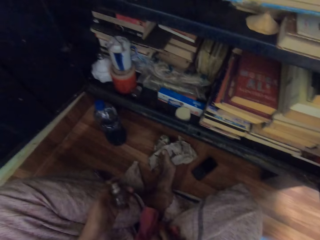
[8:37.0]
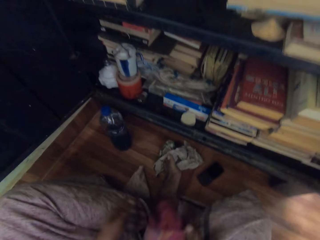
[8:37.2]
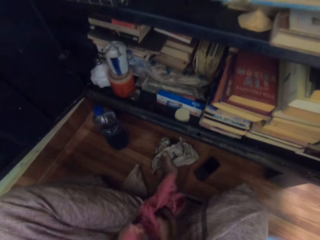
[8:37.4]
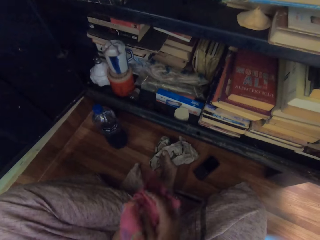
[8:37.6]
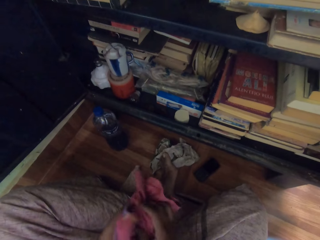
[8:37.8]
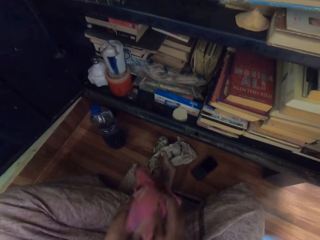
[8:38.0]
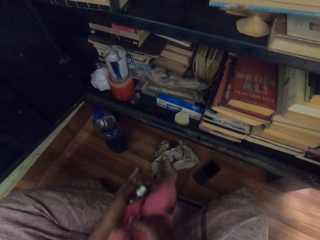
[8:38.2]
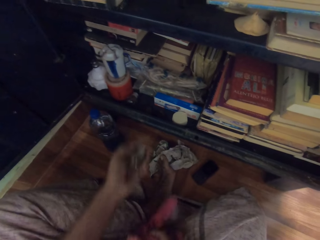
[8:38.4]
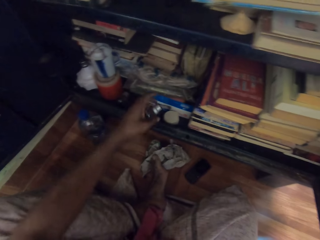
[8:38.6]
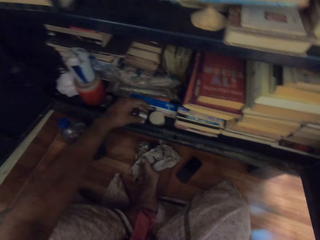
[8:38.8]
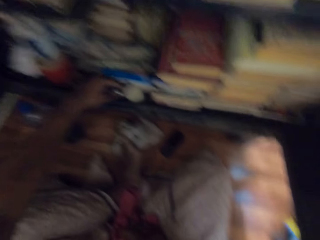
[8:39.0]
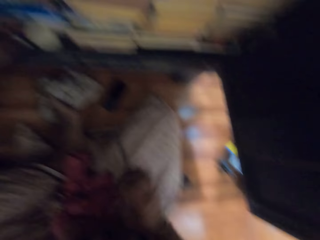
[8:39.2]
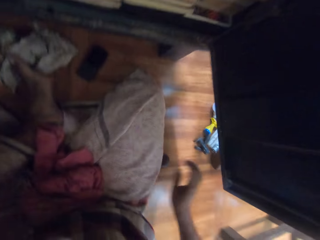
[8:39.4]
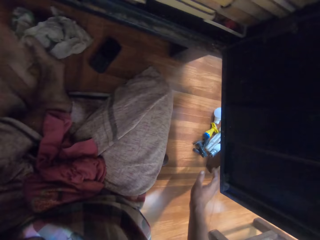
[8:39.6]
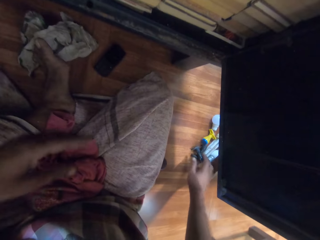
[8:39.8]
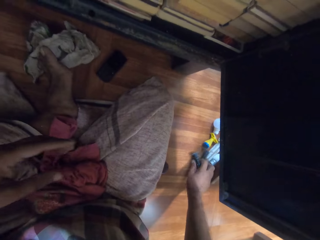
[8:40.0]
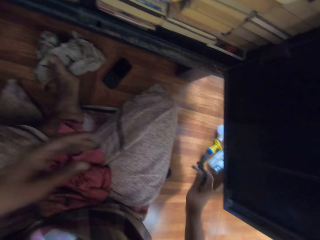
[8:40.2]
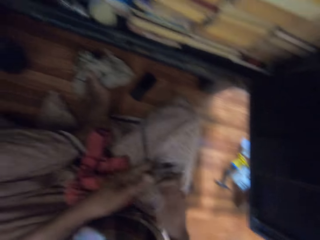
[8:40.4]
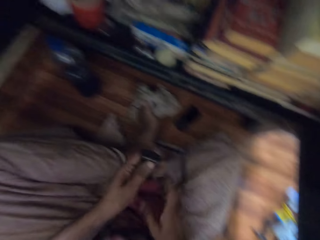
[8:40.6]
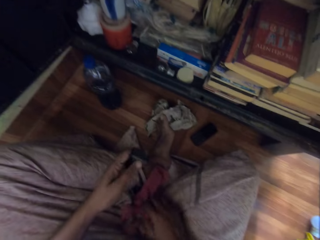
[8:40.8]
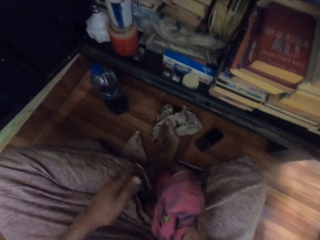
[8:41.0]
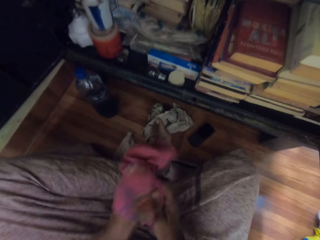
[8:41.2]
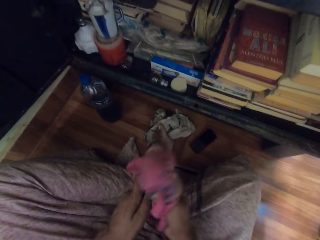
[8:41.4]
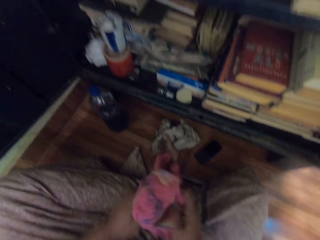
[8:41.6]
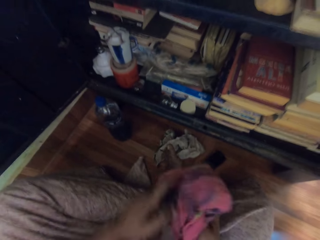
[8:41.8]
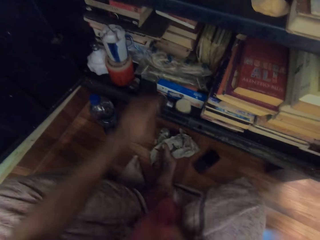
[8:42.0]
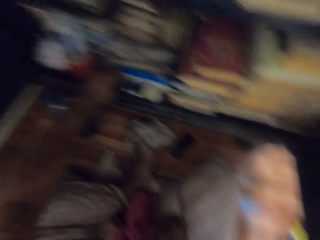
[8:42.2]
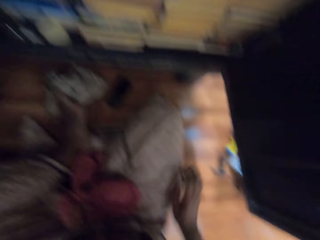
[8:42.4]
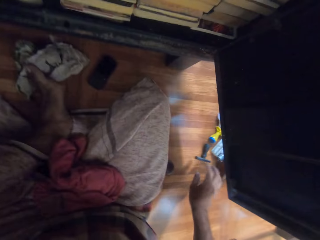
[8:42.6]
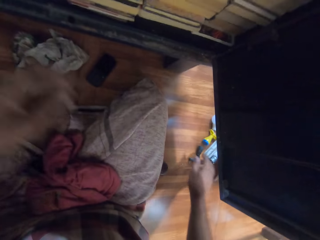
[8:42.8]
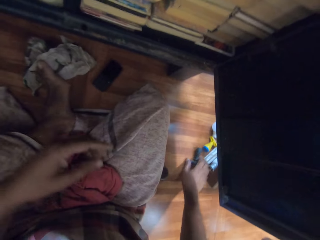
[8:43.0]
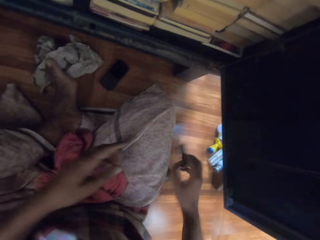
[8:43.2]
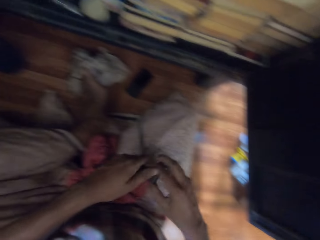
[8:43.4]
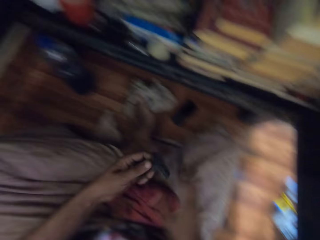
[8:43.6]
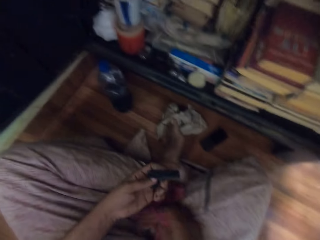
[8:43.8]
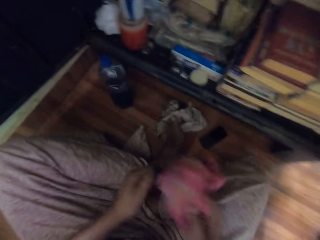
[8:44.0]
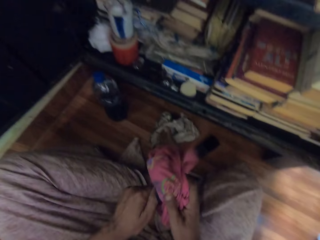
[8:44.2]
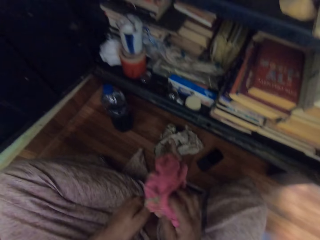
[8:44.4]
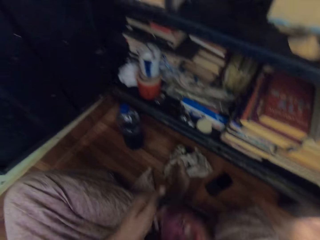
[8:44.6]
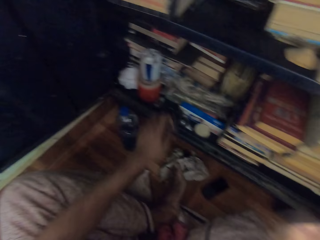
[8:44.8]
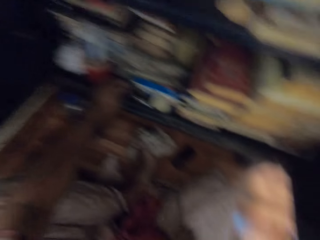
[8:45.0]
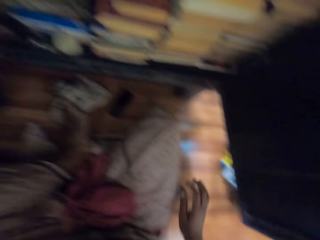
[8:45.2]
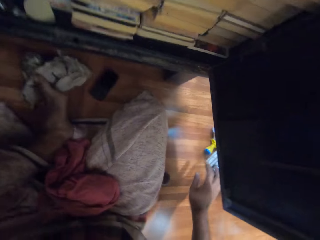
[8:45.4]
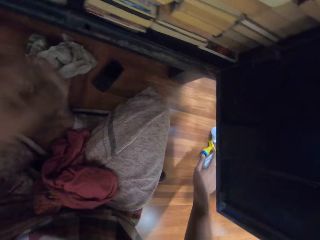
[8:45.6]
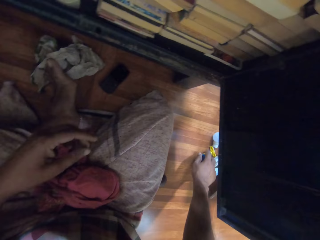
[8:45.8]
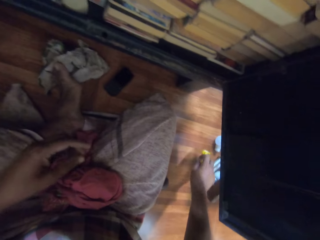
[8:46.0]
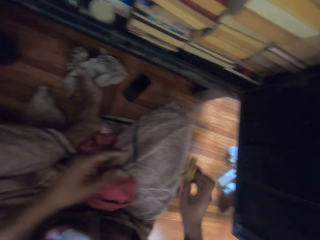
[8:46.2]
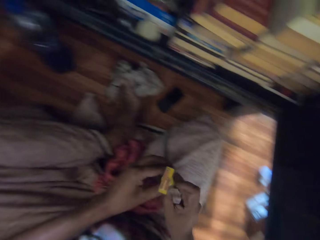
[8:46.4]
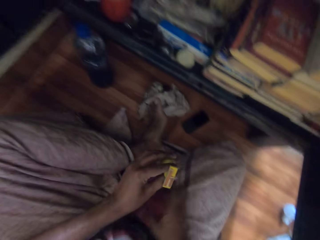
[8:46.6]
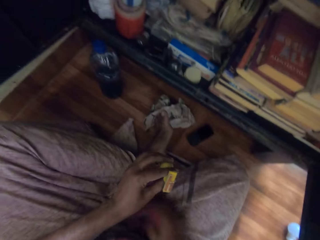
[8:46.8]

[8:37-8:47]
The camera wearer cleans the container with the rag in his right hand. He drops the container in the bottom of the bookshelf with his left hand. He picks a metal from the floor with his right hand. He passes the metal to his left hand with his right hand. He picks the rag from his lap with his right hand. He cleans the metal with the rag in his right hand. He drops the metal in the bottom of the bookshelf with his left hand. He picks a metal from the floor with his right hand. He passes the metal to his left hand with his right hand. He picks the rag from his lap with his right hand. He cleans the metal with the rag in his right hand. He drops the metal in the bottom of the bookshelf with his left hand. He picks a metal from the floor with his right hand. He passes the metal to his left hand with his right hand.

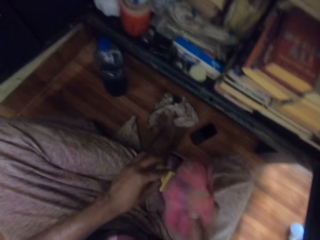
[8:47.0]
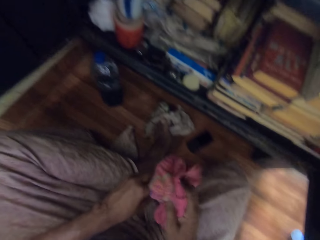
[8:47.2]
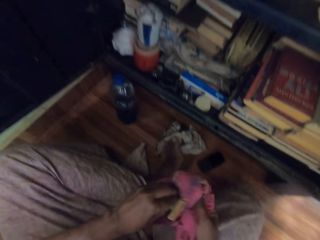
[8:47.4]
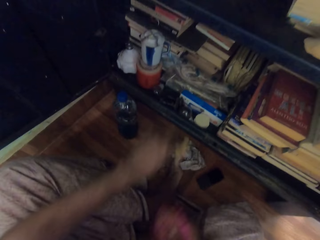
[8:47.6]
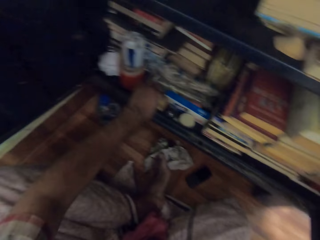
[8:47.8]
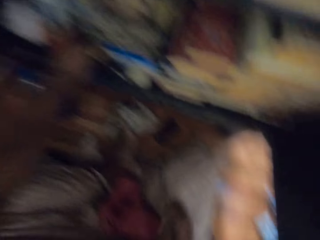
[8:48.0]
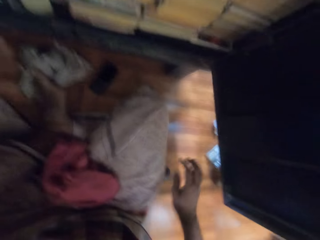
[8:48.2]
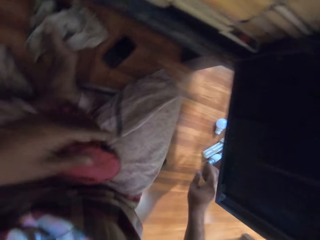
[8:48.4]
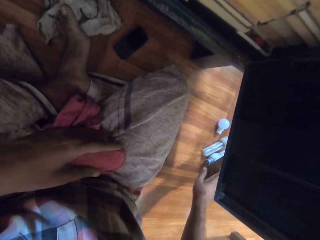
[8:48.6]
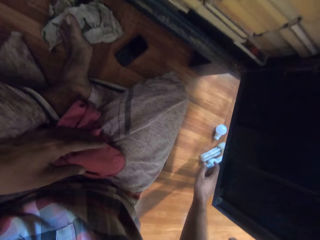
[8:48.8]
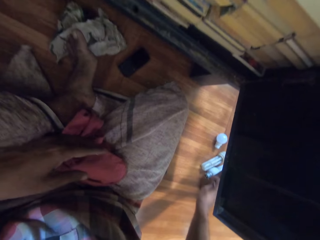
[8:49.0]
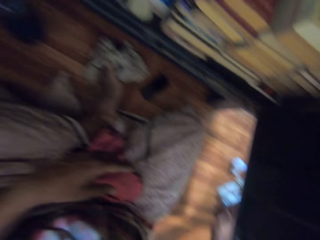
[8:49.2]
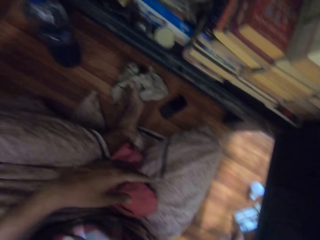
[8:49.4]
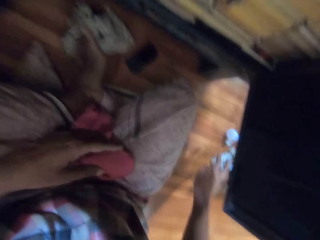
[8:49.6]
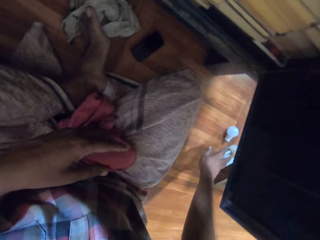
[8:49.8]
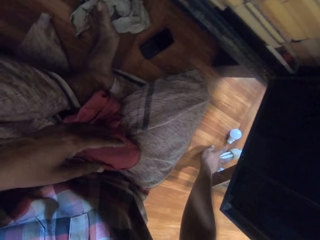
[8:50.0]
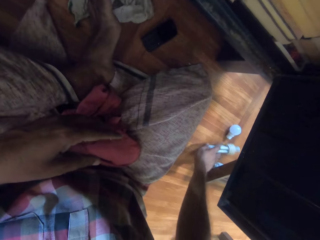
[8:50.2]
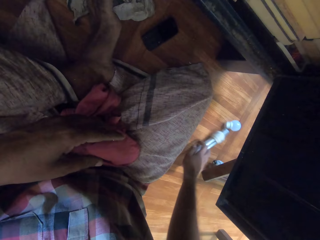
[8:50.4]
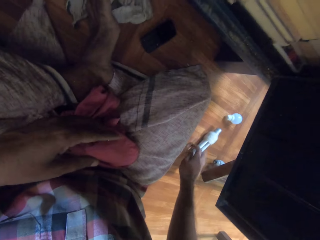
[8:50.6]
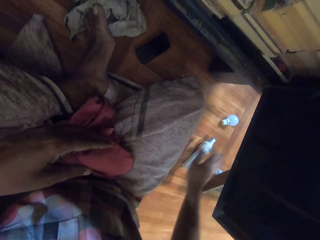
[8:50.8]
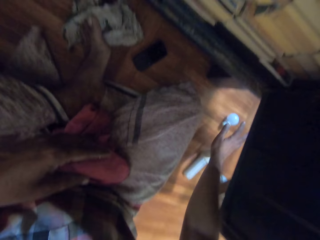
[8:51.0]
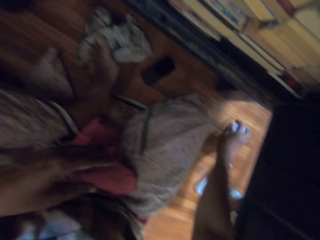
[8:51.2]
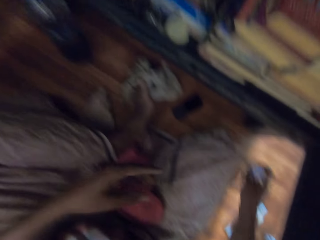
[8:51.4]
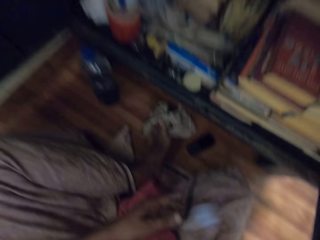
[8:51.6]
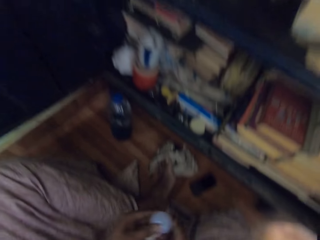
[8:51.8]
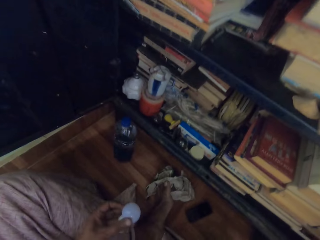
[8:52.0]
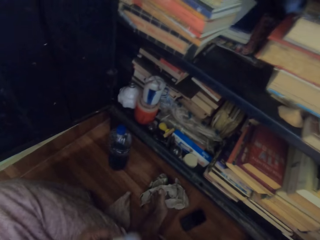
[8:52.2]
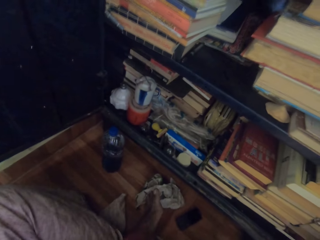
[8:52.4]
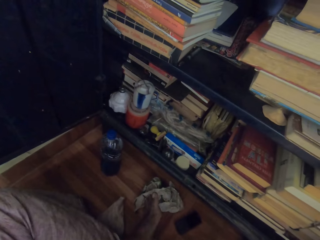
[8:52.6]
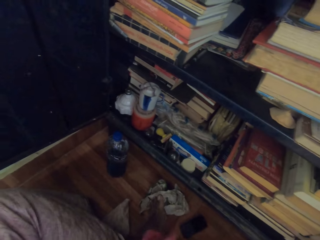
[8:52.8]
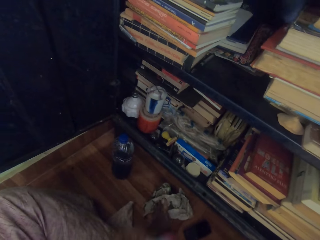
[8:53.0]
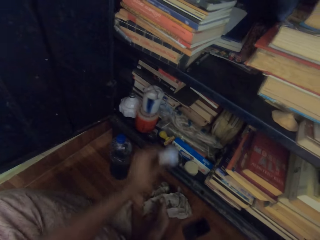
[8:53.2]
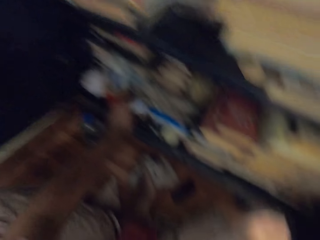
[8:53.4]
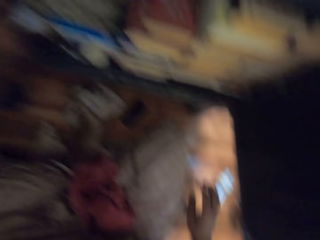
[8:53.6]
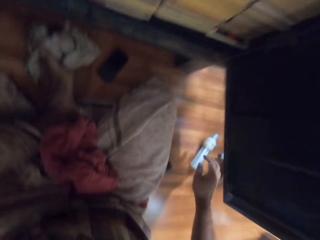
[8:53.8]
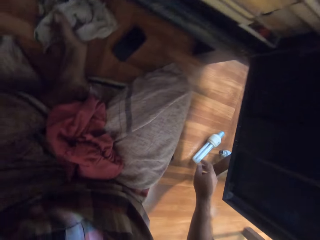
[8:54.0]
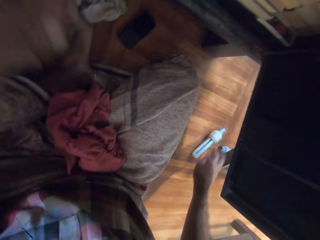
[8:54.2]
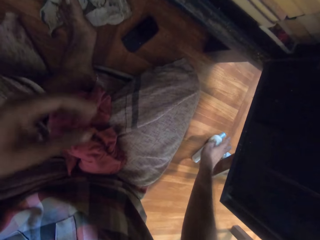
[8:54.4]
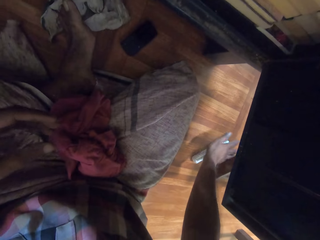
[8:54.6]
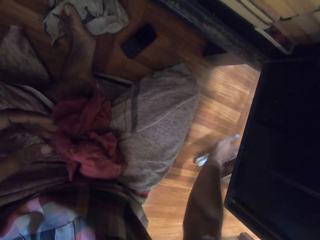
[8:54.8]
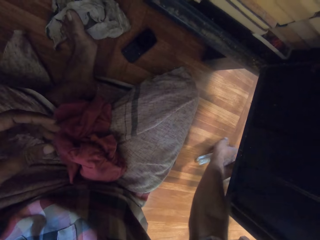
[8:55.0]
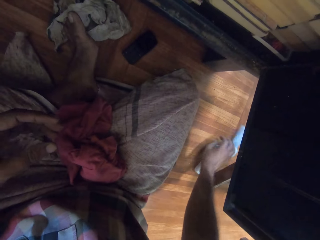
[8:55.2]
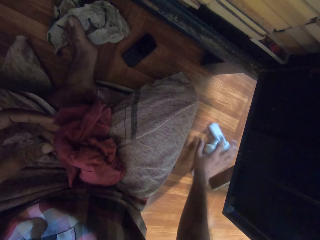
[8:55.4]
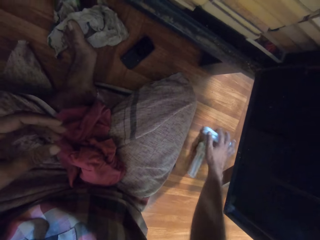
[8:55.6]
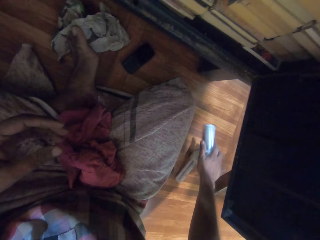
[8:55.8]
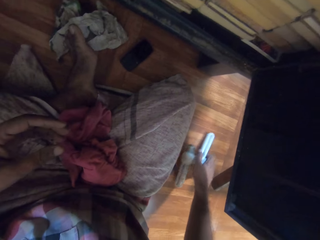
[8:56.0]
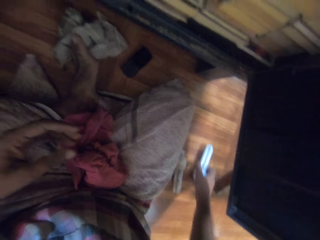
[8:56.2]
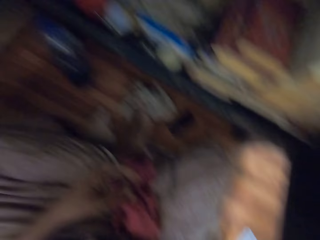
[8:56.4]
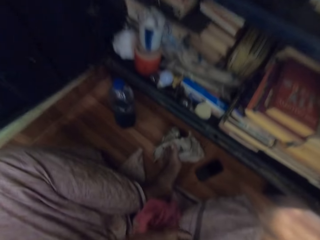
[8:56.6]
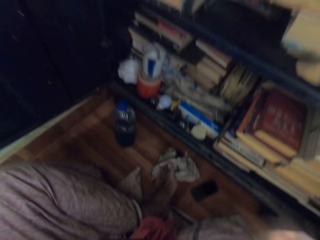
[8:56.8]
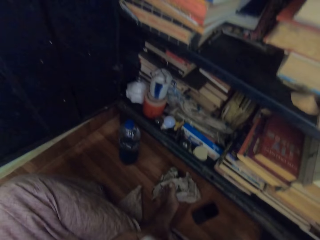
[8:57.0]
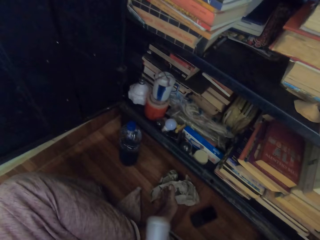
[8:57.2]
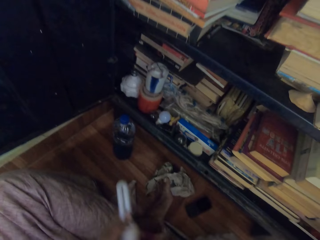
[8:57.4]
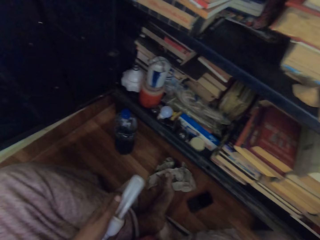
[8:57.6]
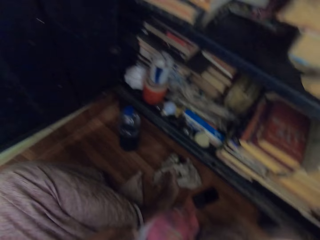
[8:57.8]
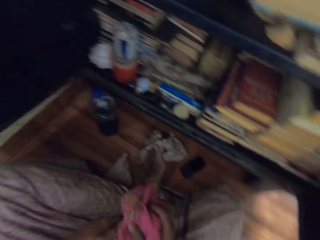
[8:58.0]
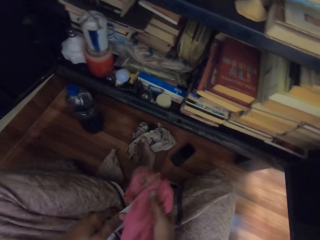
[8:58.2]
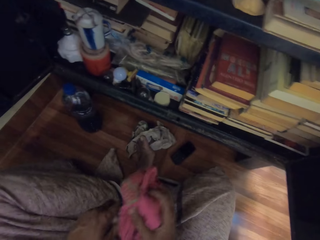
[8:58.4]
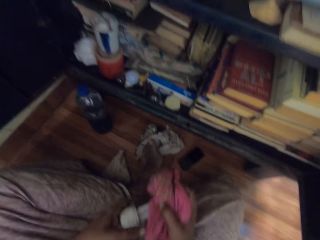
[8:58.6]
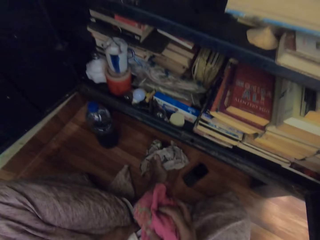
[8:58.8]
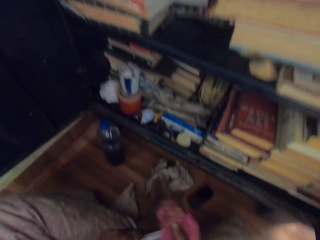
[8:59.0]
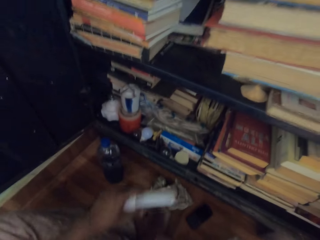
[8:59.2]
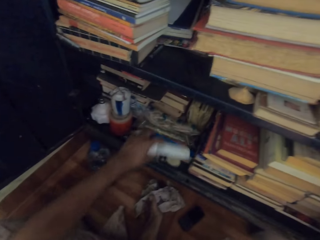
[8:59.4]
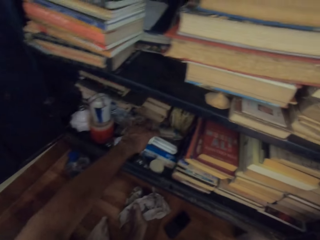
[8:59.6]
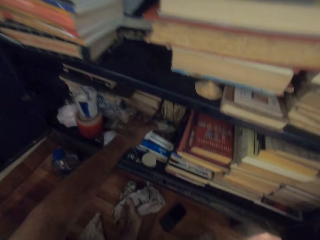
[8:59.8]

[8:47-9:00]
The camera wearer picks the rag from his lap with his right hand. He cleans the metal with the rag in his right hand. He drops the metal in the bottom of the bookshelf with his left hand. He moves a bulb on the floor with his right hand. He picks the bulb from the floor with his right hand. He passes the bulb to his left hand with his right hand. He drops the bulb in the bottom of the bookshelf with his left hand. He picks a bulb from the floor with his right hand. He holds the bulb with his left hand. He looks in front. He cleans the bulb with the rag with his right hand.
